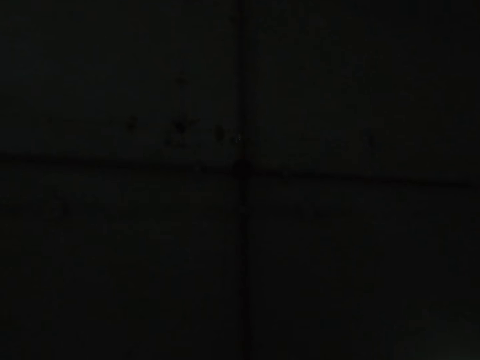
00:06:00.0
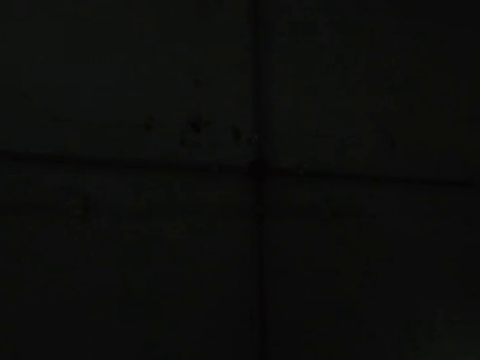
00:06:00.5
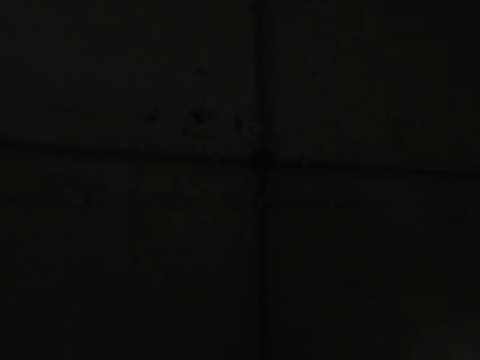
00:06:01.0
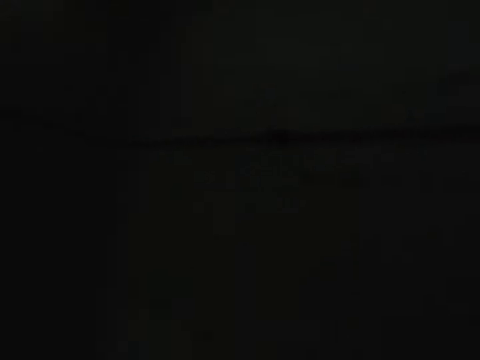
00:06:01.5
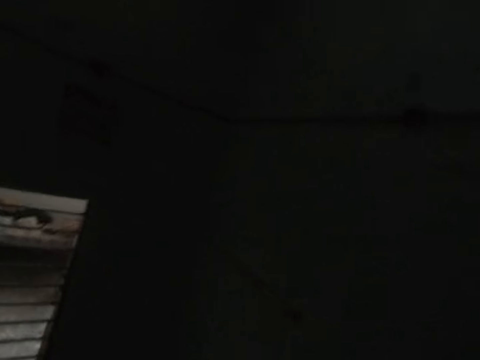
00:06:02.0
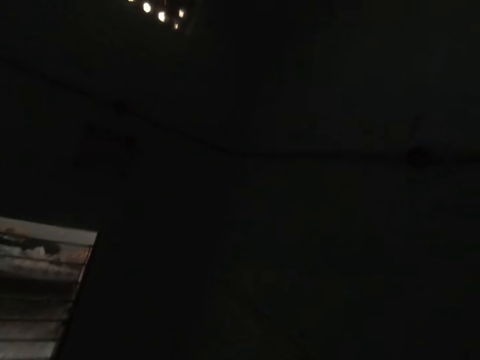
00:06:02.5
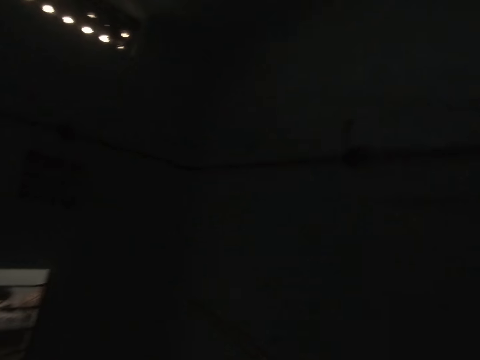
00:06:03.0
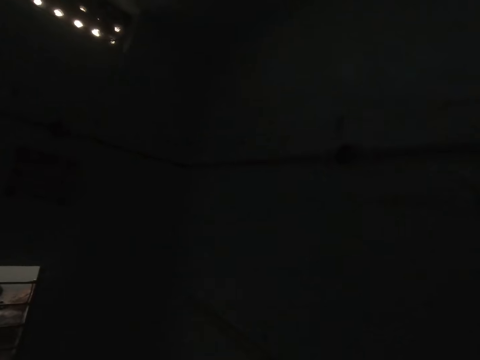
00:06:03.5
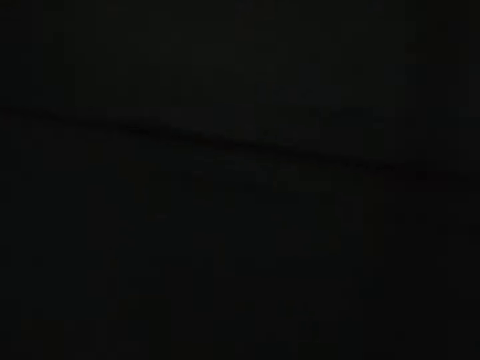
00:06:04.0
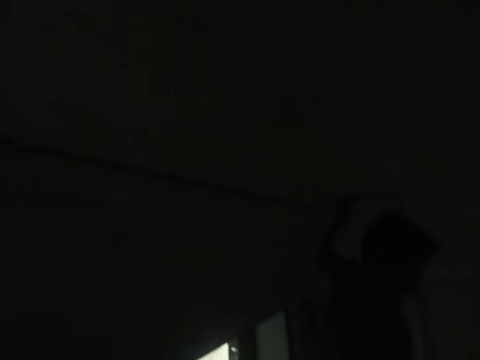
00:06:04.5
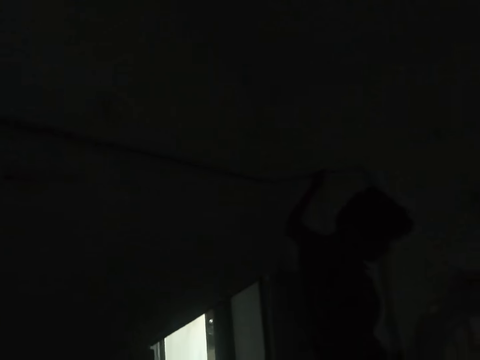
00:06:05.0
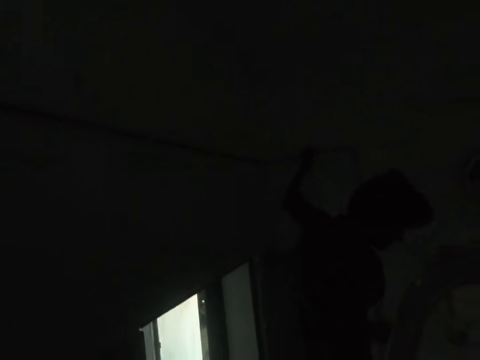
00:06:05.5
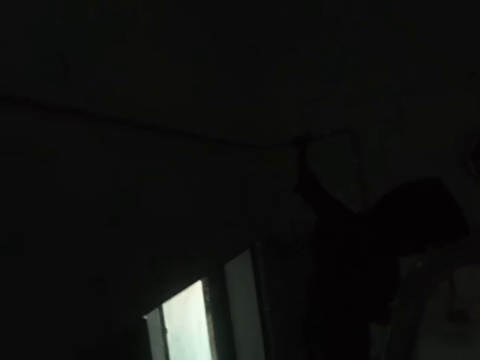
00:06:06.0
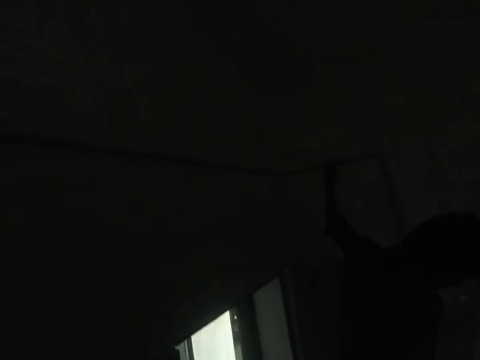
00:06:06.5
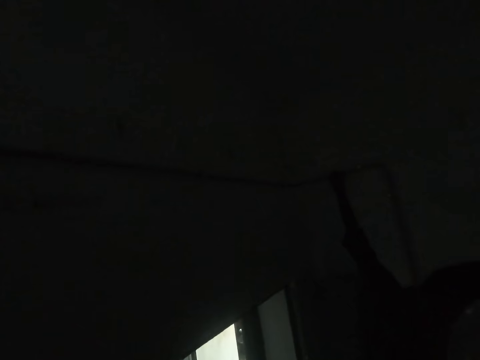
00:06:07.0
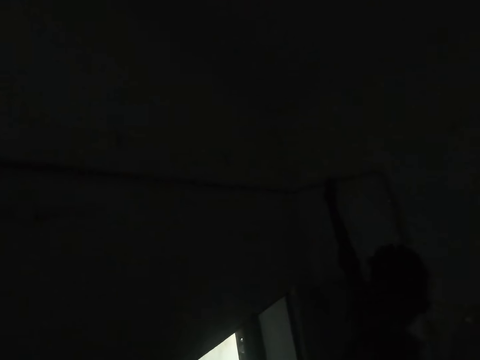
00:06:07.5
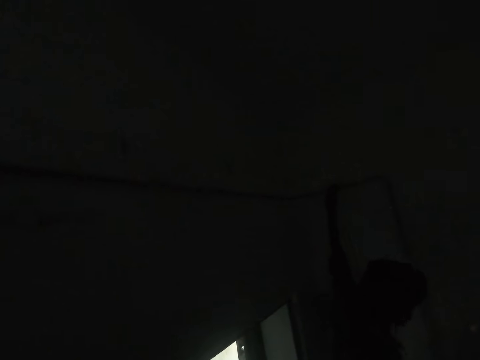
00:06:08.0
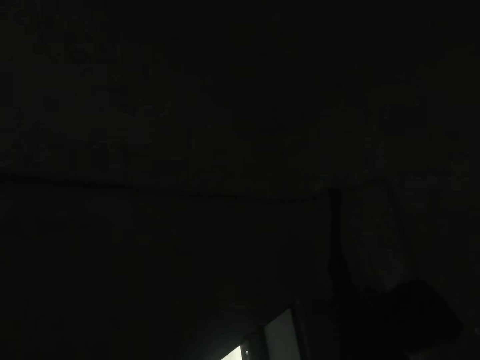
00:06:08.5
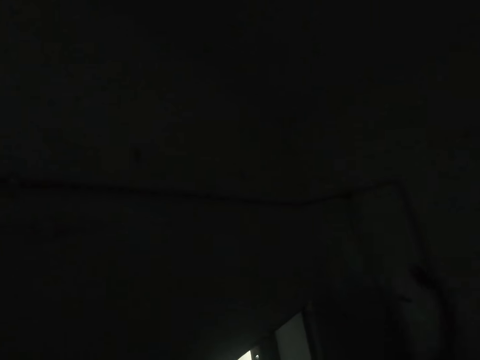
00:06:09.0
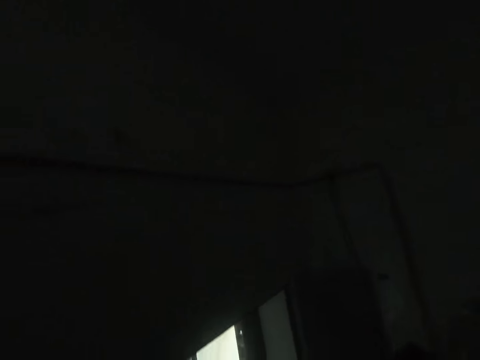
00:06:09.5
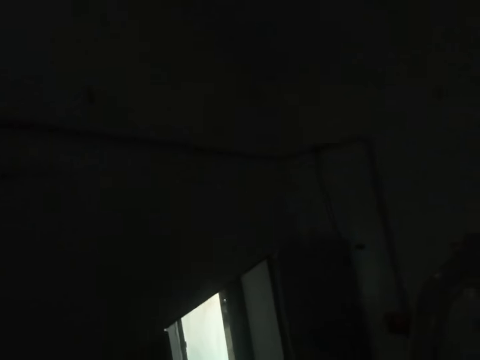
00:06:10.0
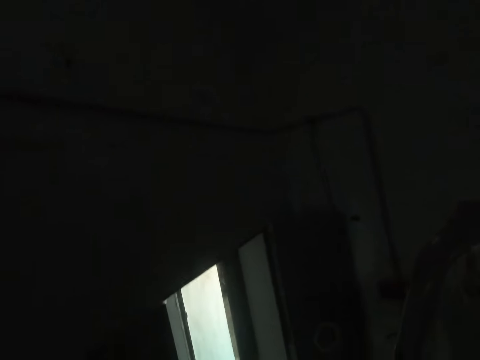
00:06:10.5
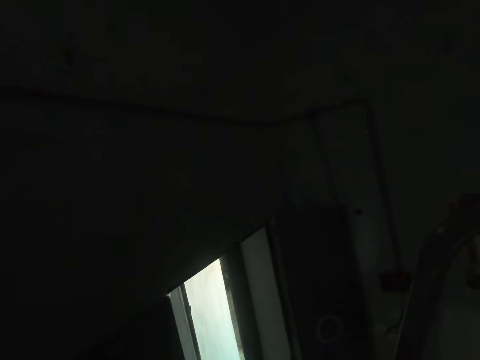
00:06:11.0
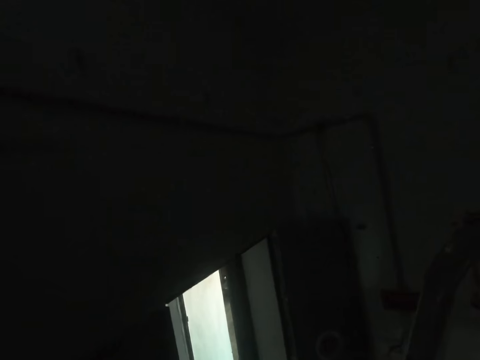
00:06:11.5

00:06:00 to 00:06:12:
The camera wearer looks around.

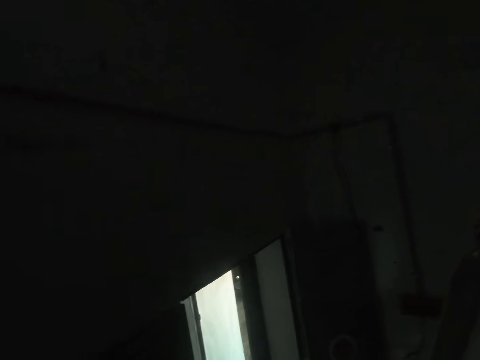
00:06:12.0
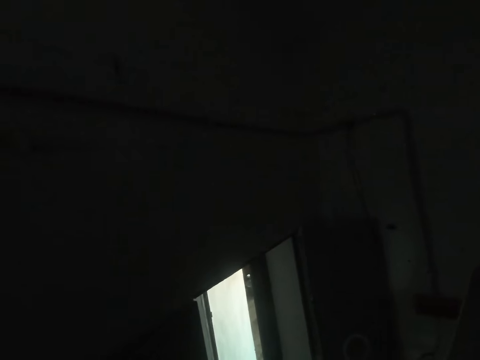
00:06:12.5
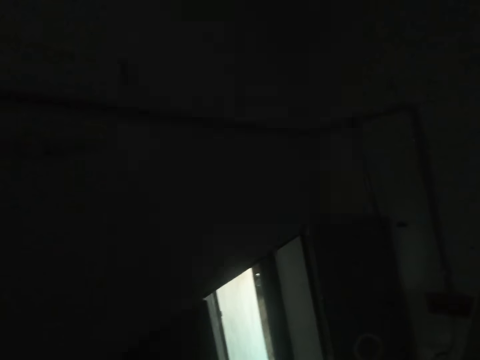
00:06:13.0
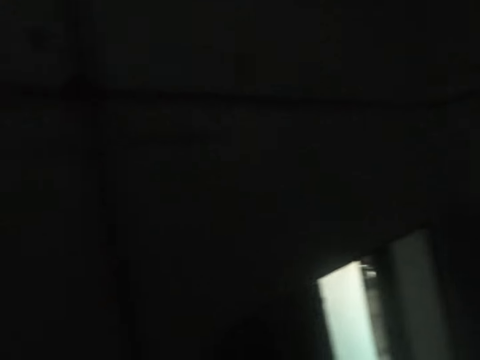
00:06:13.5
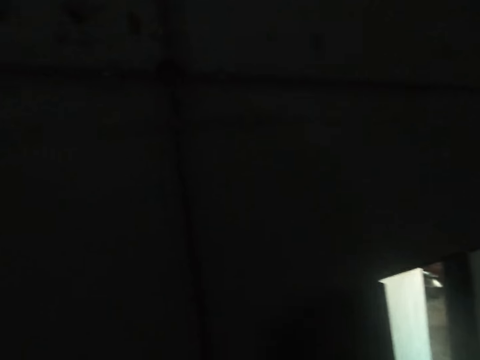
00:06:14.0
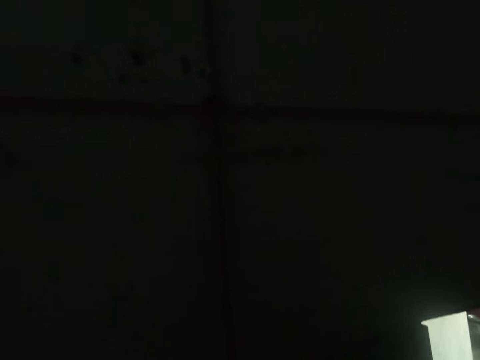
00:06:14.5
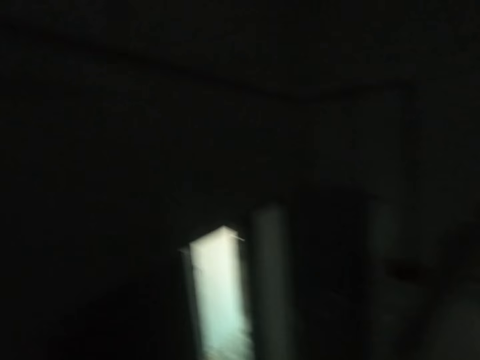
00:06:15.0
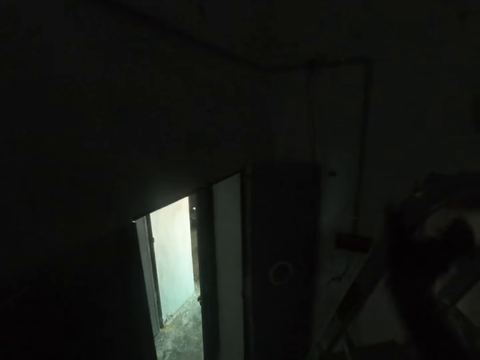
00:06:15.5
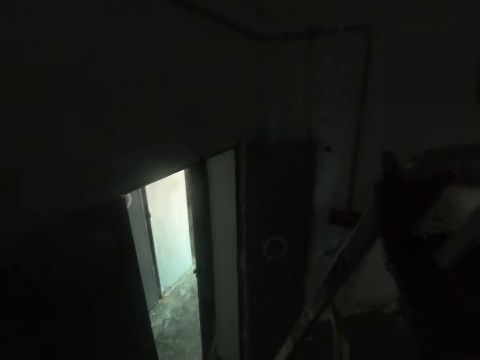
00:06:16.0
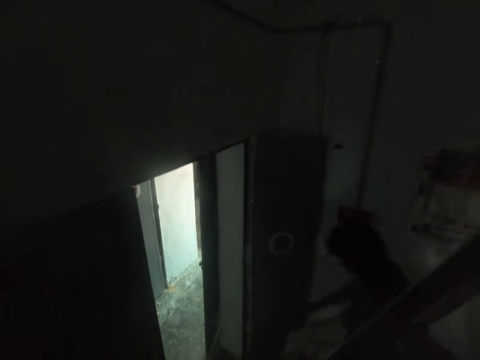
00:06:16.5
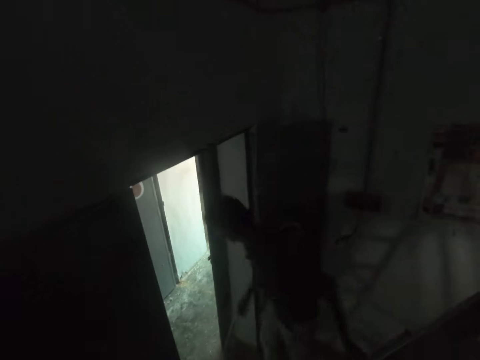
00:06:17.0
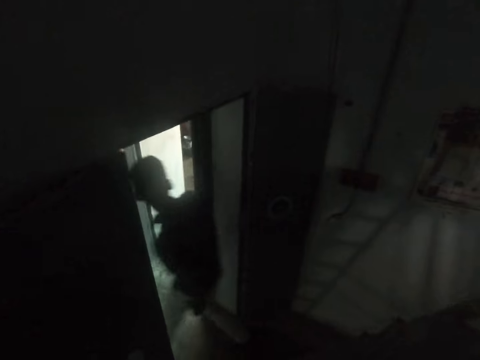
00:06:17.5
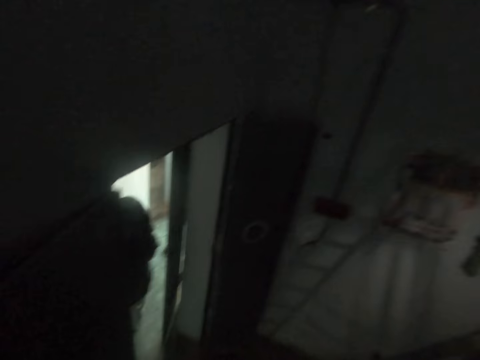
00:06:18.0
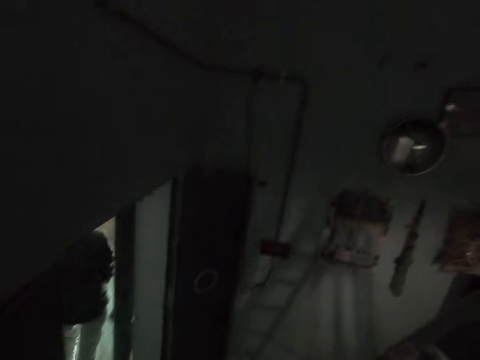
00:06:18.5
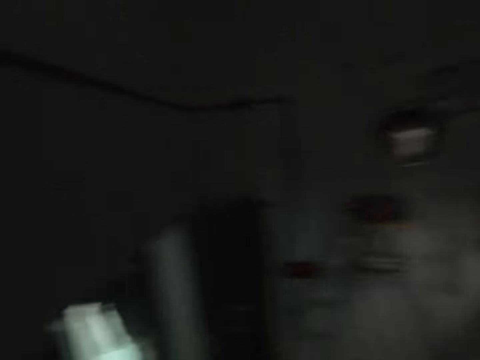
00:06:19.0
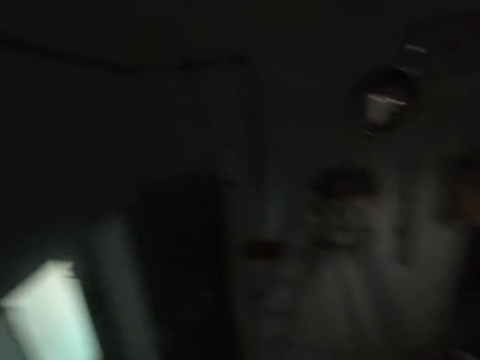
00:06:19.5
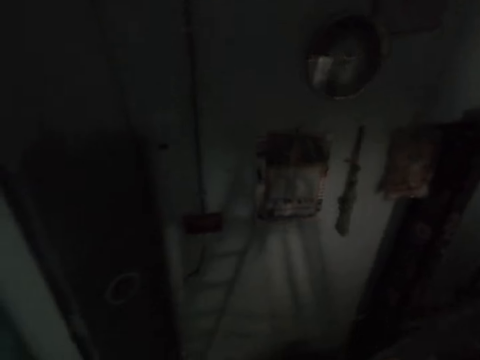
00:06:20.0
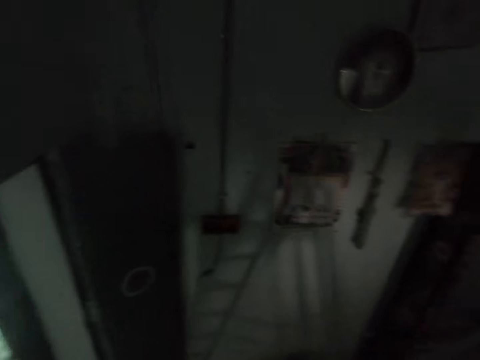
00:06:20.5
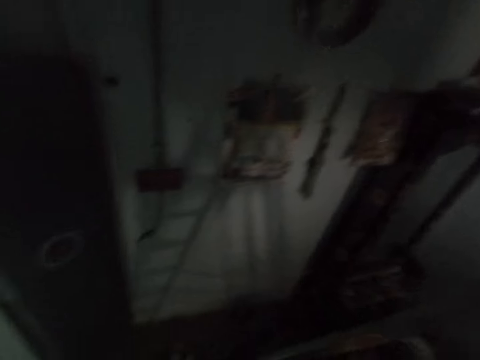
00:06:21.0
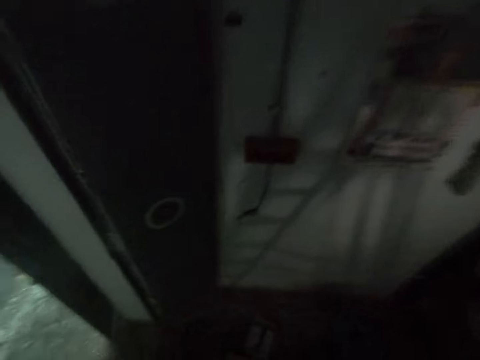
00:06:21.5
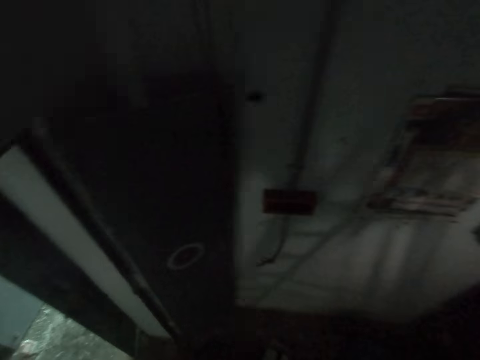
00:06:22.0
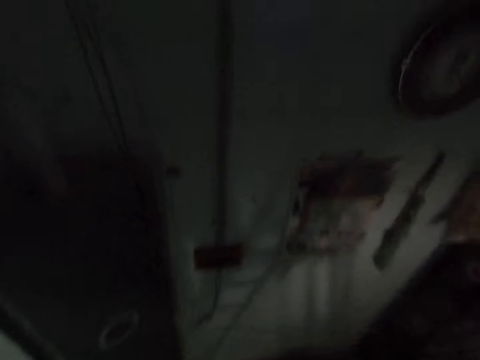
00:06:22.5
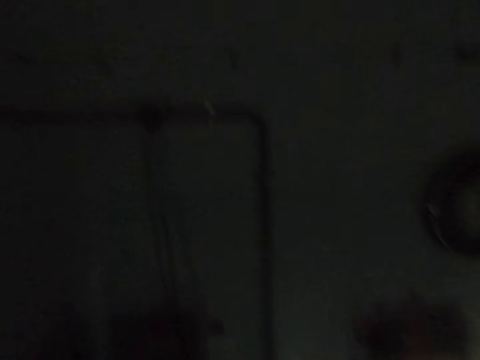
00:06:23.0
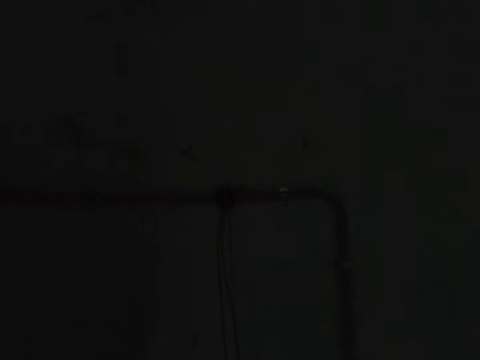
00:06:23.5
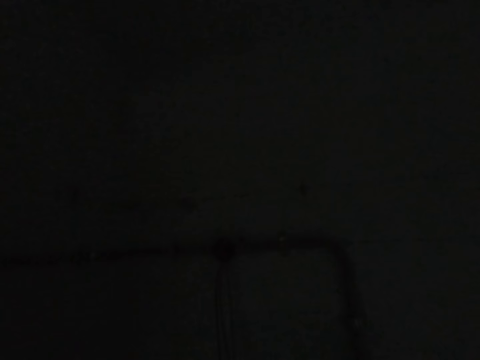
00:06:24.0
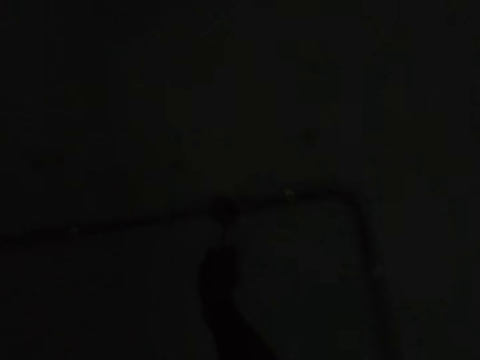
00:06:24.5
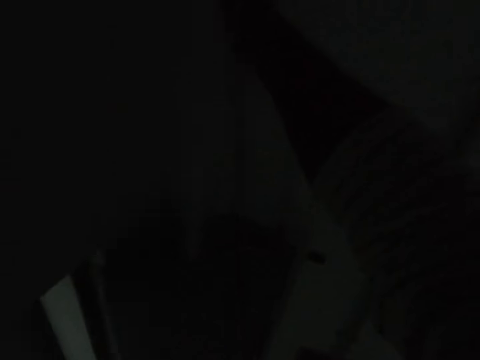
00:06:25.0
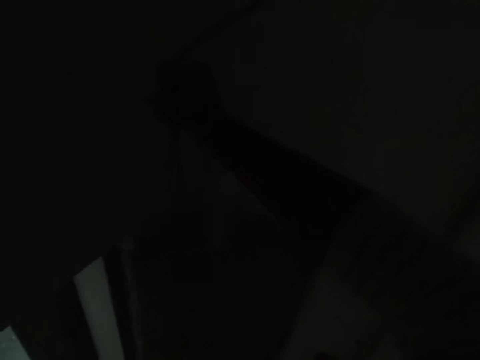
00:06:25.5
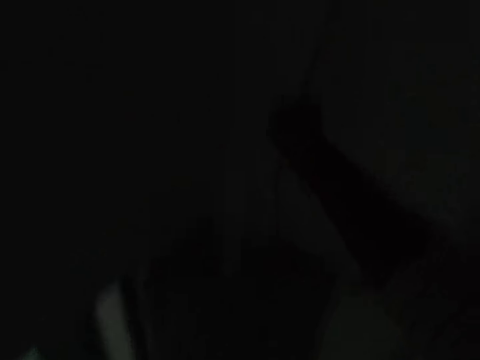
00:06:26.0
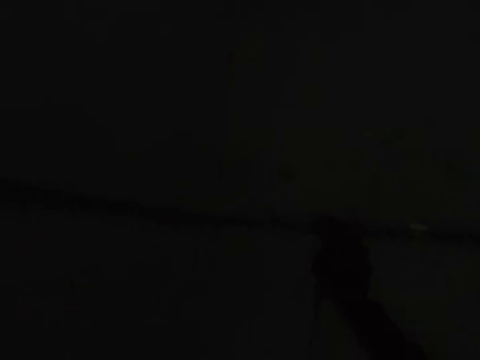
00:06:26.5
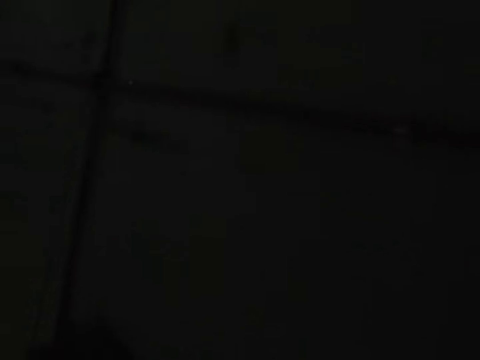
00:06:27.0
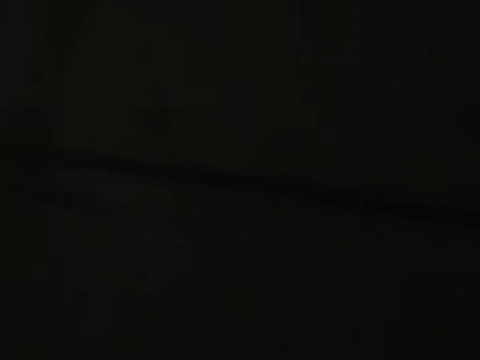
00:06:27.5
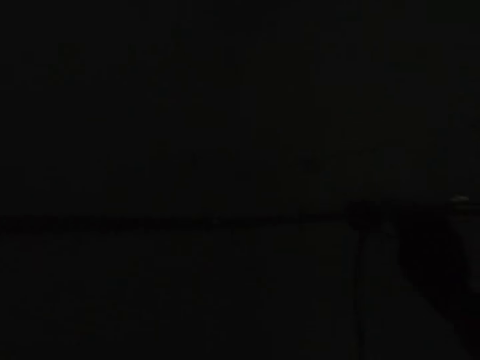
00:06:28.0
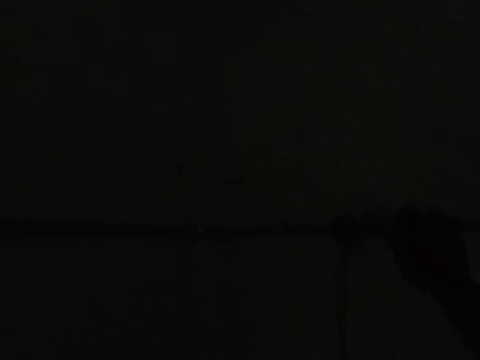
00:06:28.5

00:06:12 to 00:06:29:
The camera wearer looks around. They touch the ladder and hold the ladder. A man walks around. The camera wearer moves around. They move something on the wall. They fix a cable.
